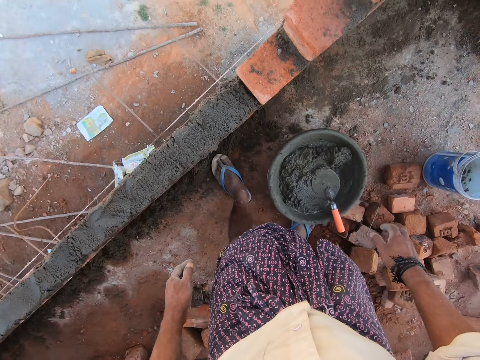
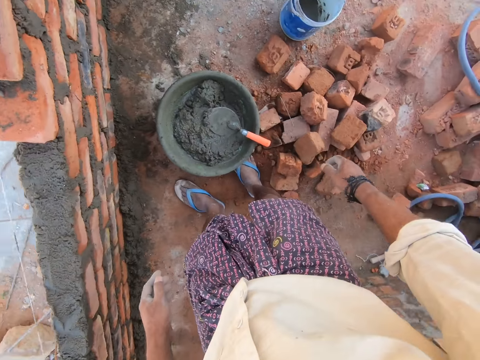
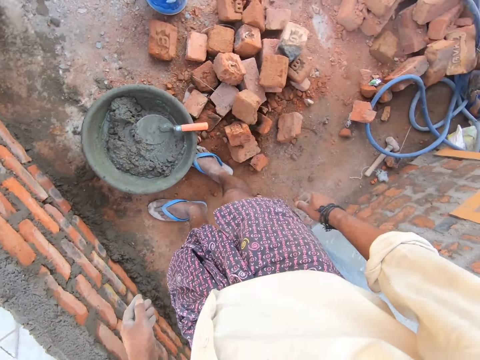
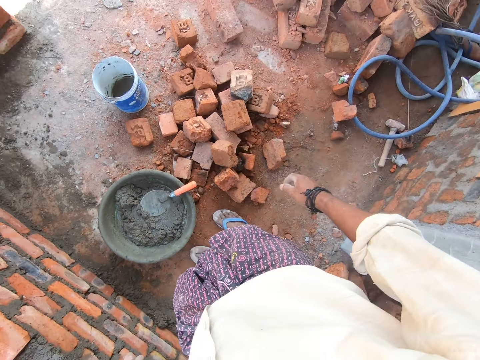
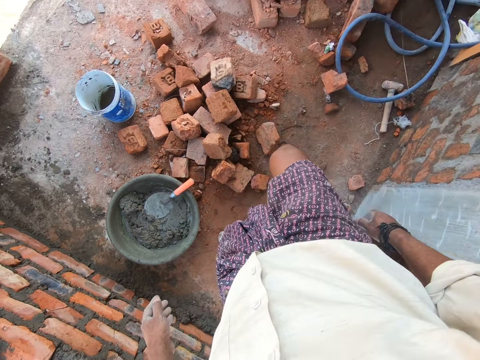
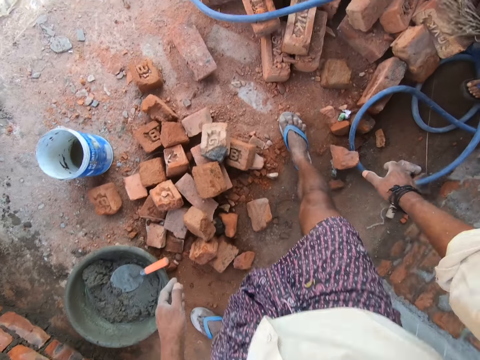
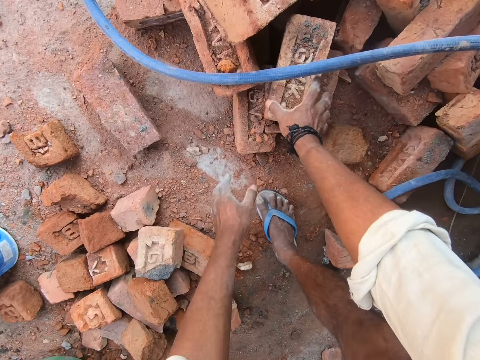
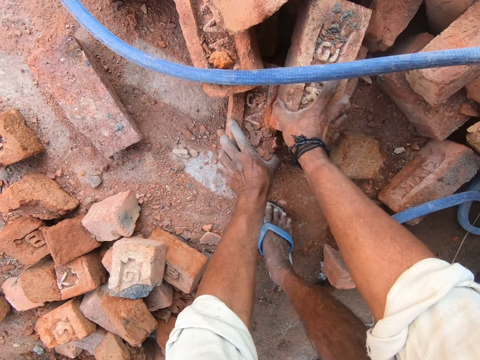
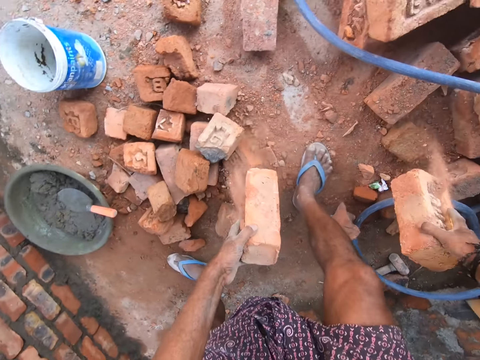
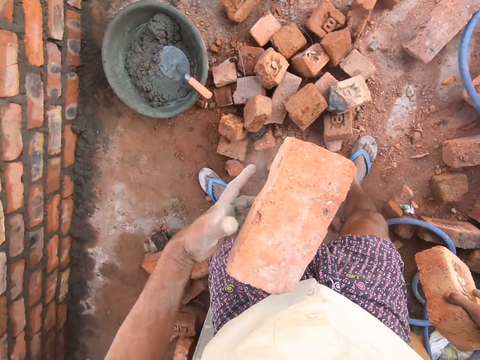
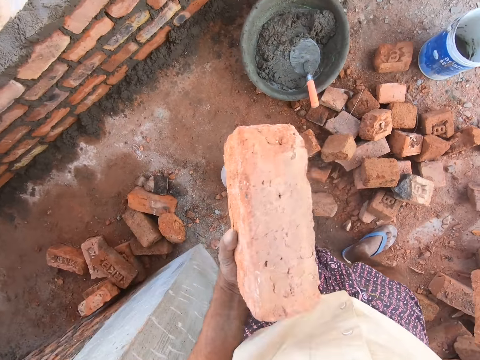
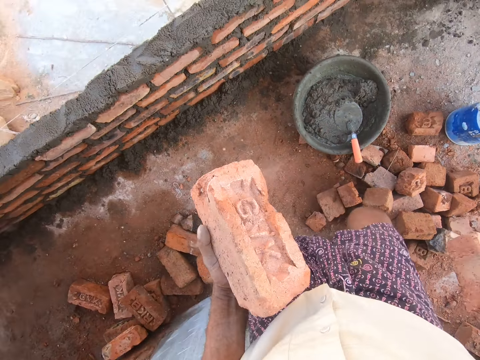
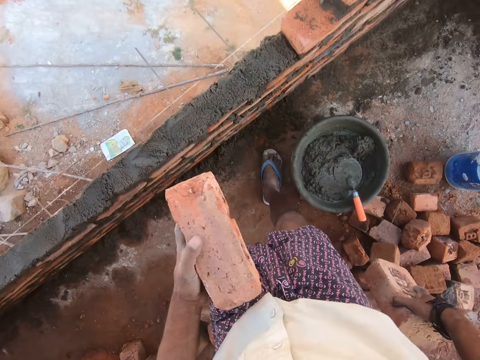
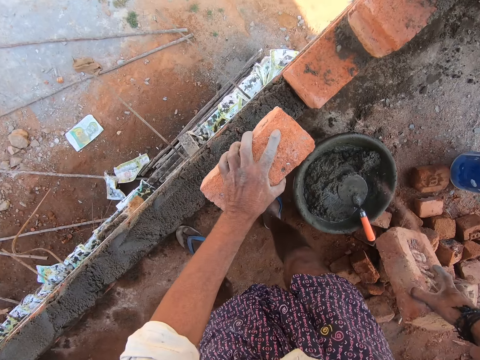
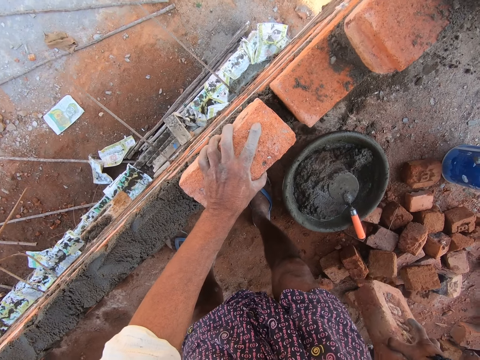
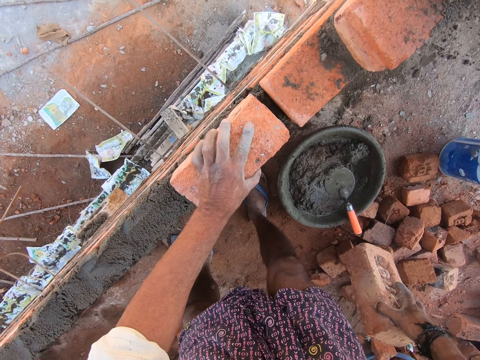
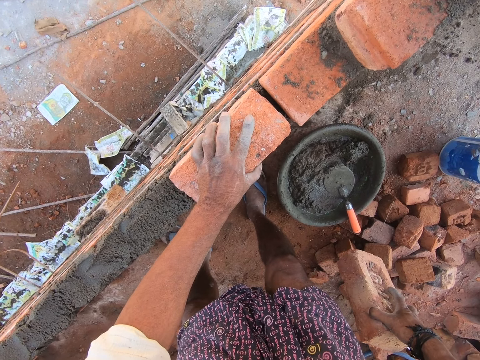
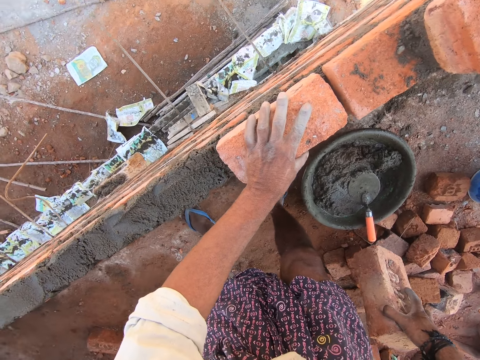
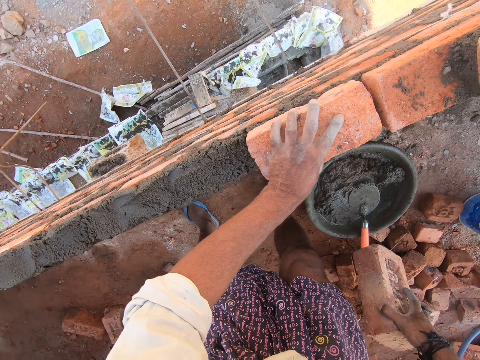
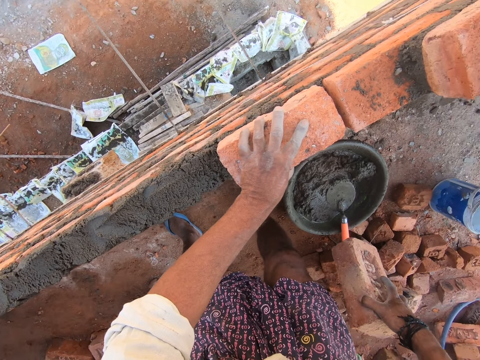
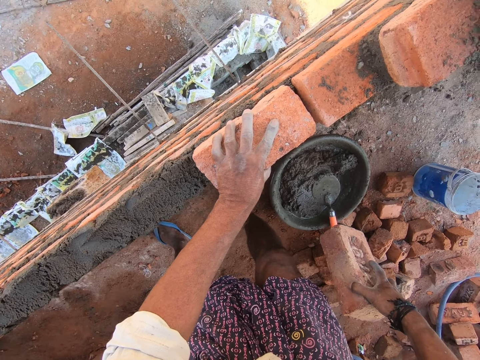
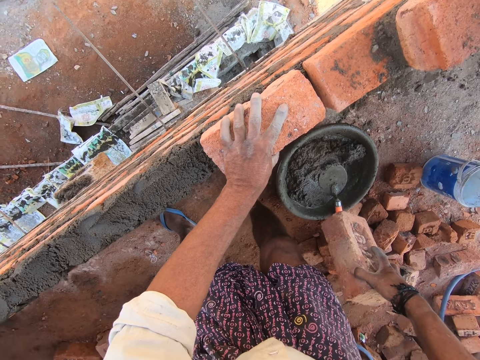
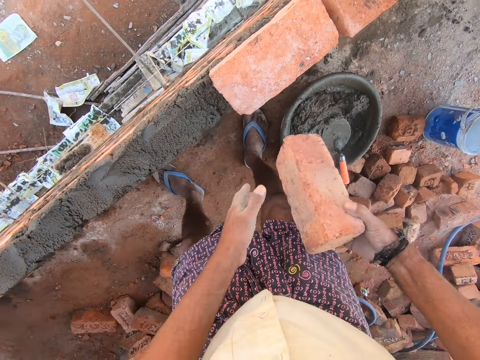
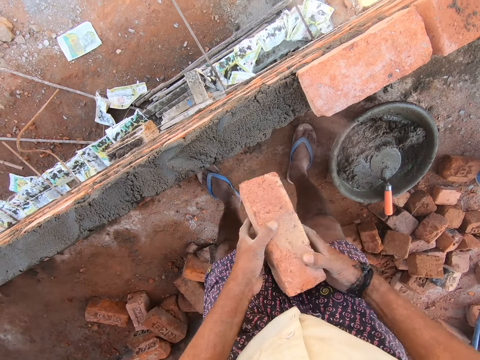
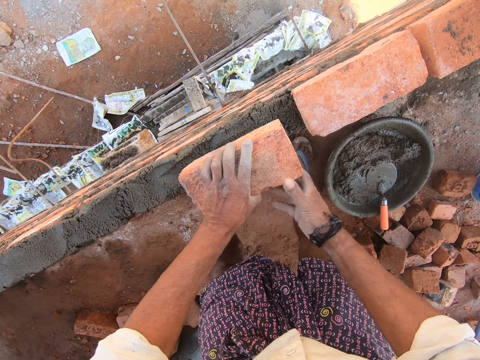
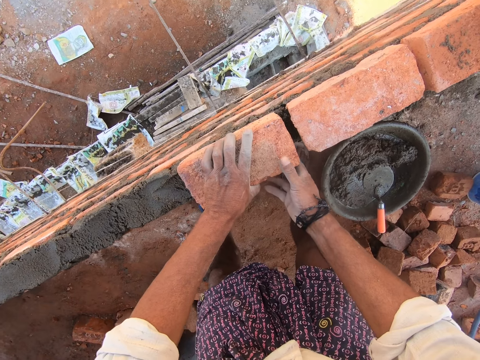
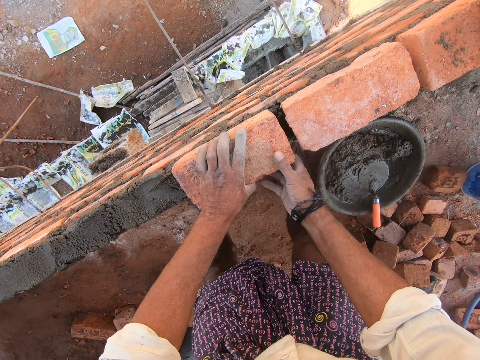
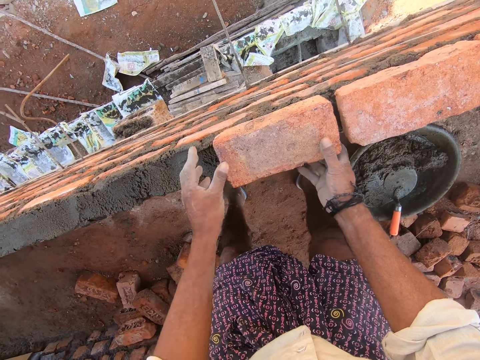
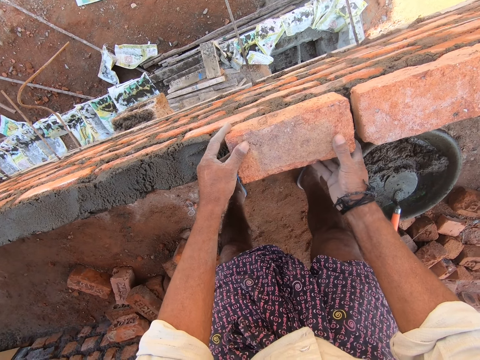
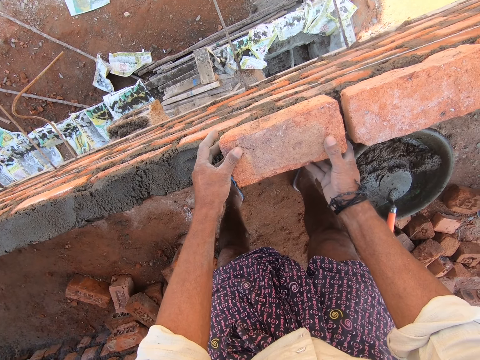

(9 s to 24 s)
The camera wearer looks around. They pick bricks from down. They lift a brick. They place the brick on the concrete. They arrange the bricks. They pass a brick to the left hand. They place the brick on the concrete.

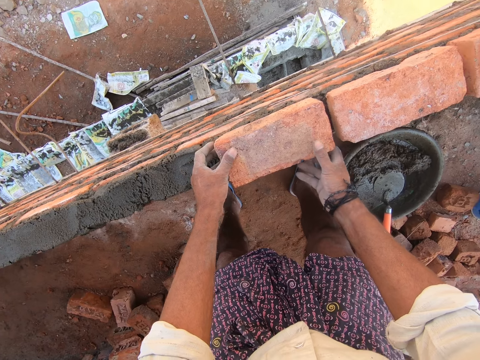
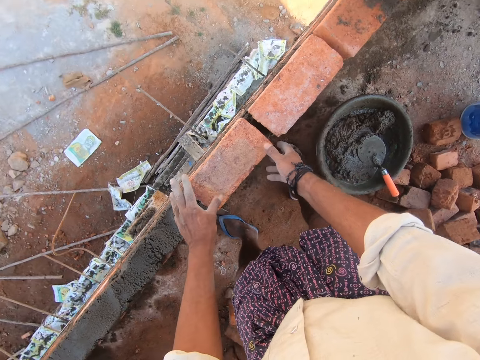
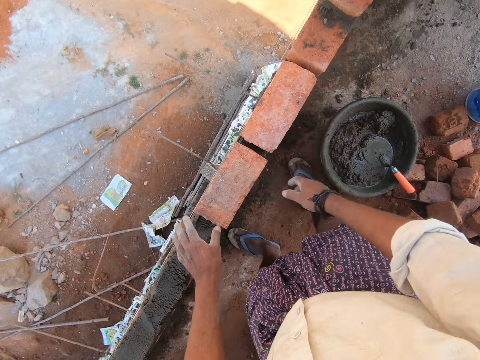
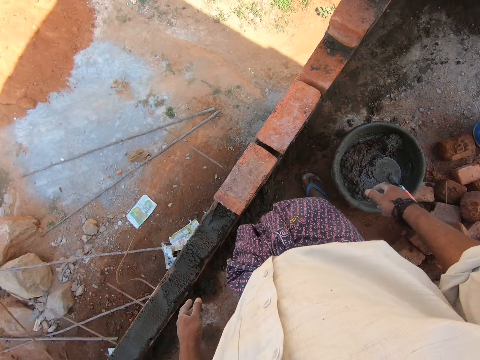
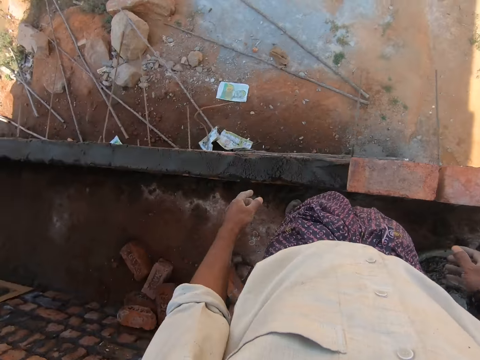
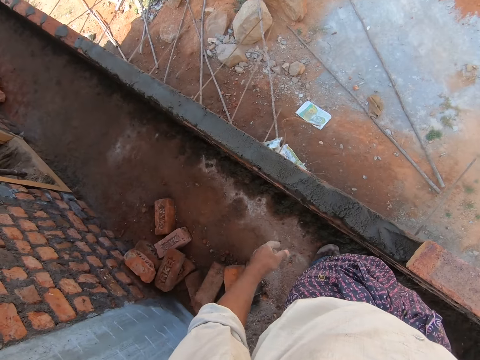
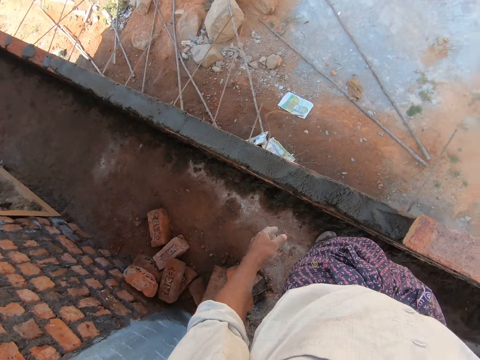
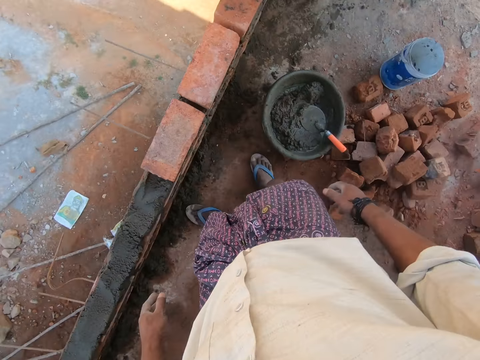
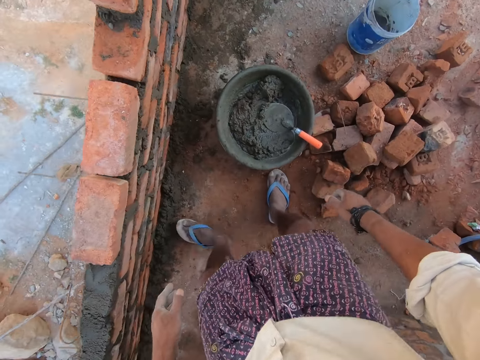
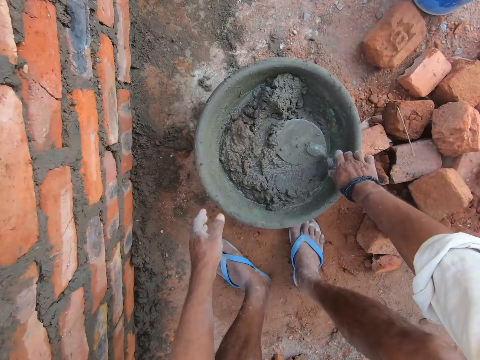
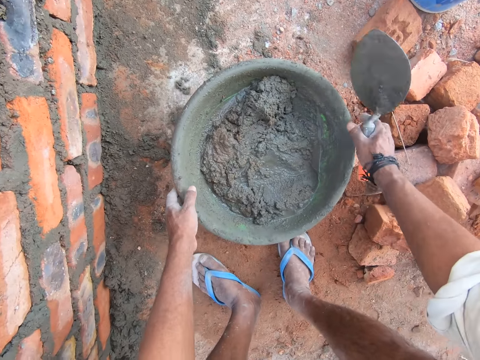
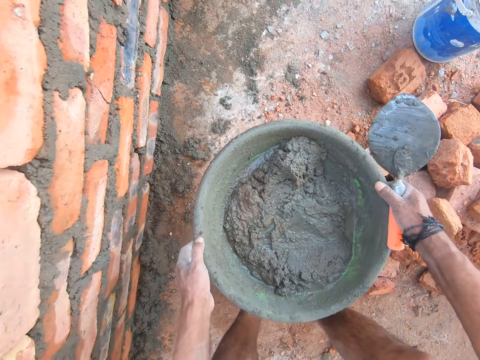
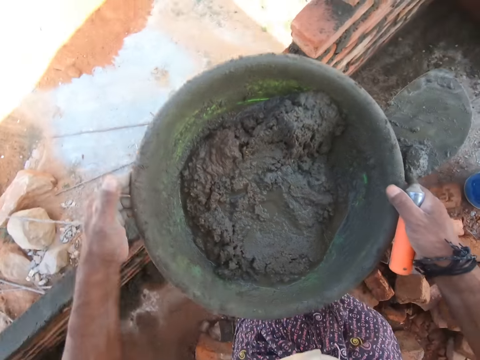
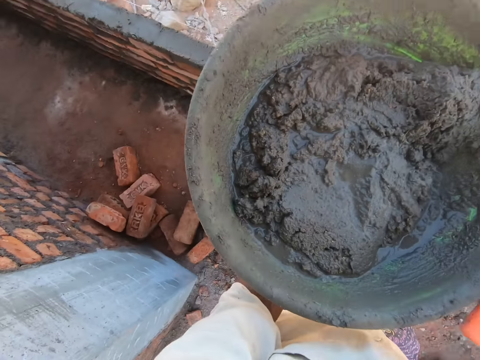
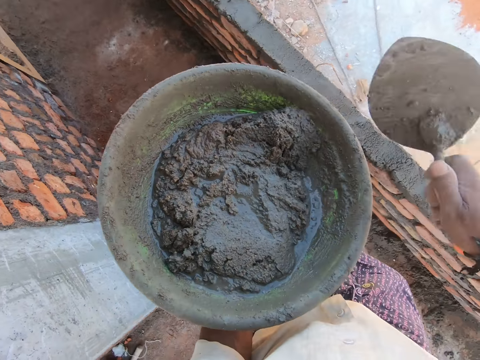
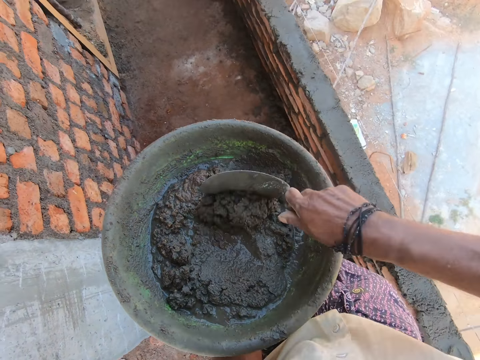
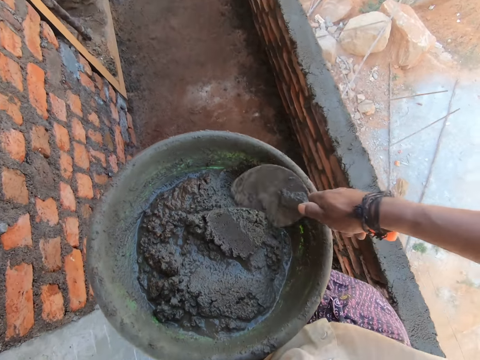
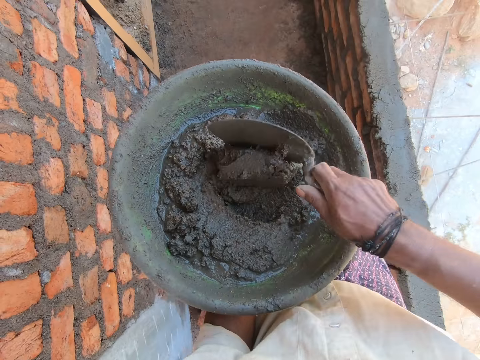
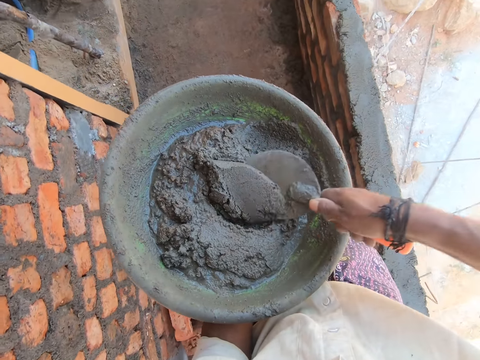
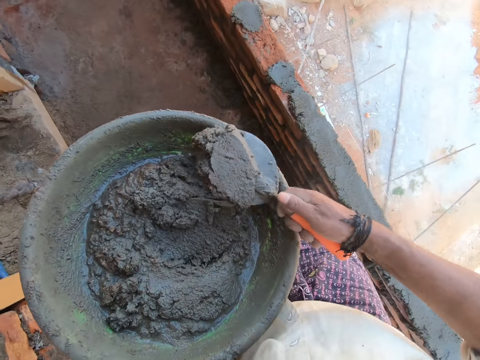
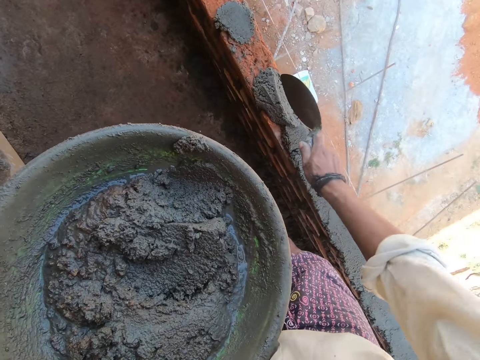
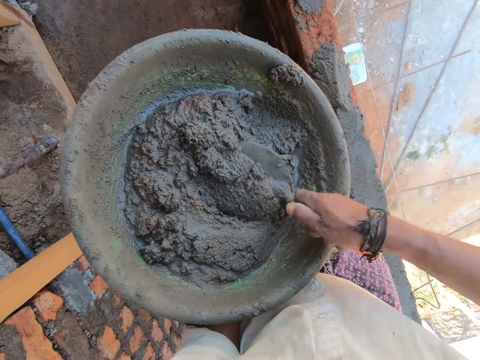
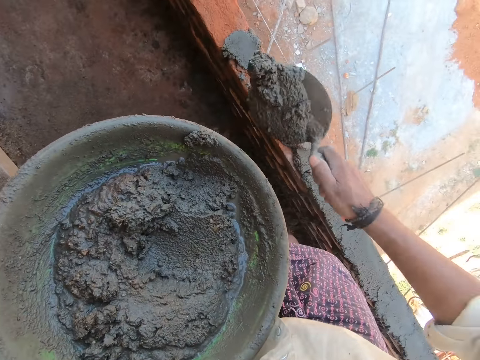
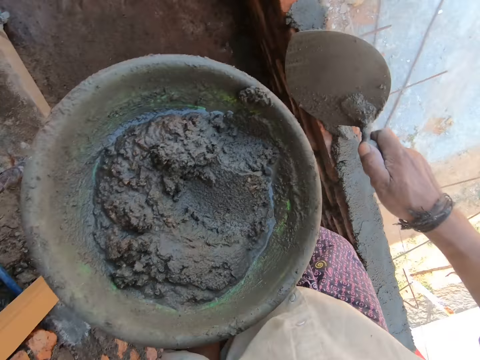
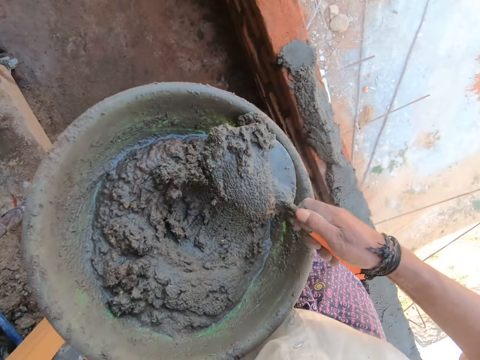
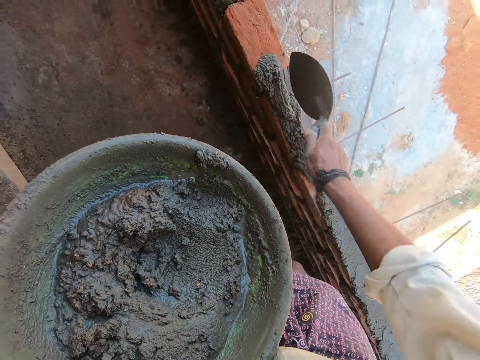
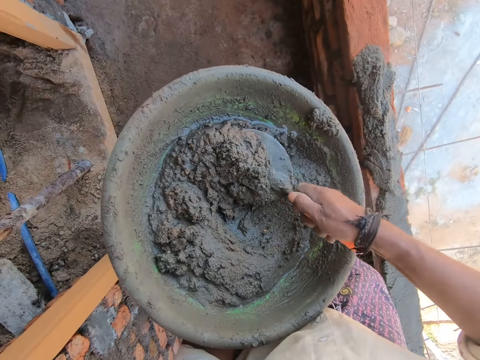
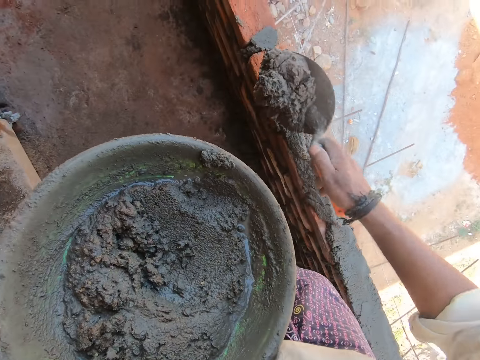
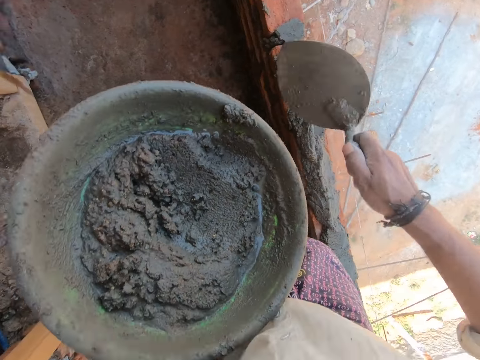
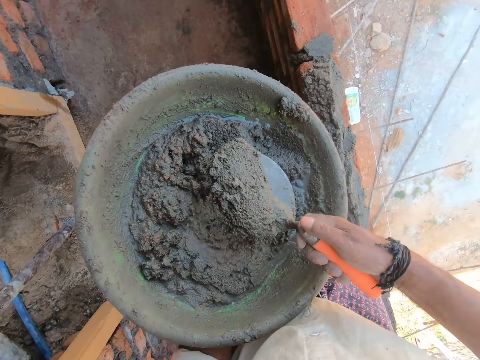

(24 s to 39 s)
The camera wearer looks around. They hold a trowel. They pick up the trowel. They lift a concrete bowl. They carry sand. They place the concrete bowl on the left hand. They mix concrete. They scoop the concrete and pour the concrete on the bricks. They scoop the concrete and pour the concrete on the bricks. They scoop the concrete and pour the concrete on the bricks. They scoop the concrete and pour the concrete on the bricks. They scoop the concrete.
